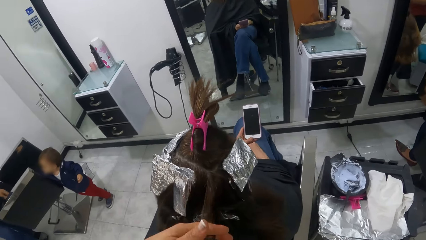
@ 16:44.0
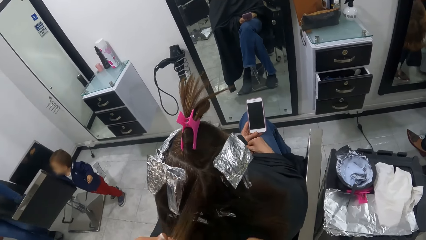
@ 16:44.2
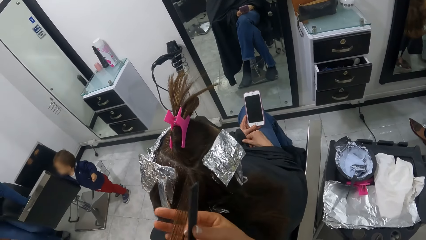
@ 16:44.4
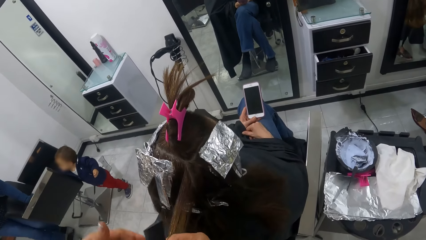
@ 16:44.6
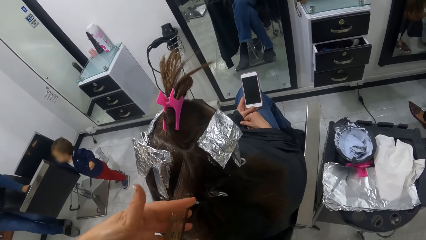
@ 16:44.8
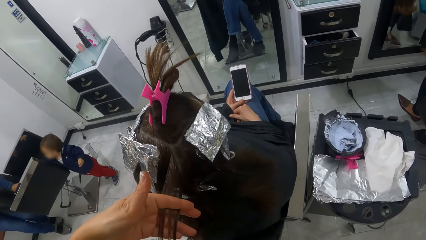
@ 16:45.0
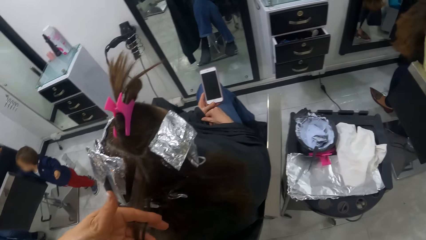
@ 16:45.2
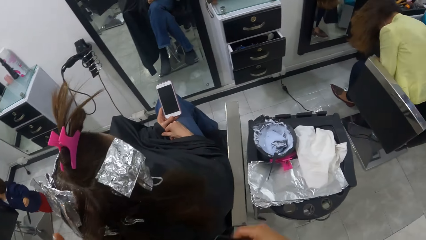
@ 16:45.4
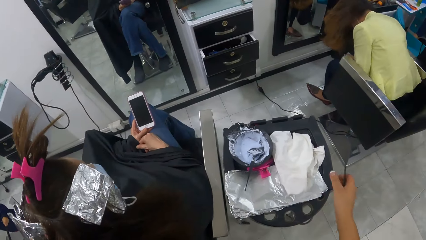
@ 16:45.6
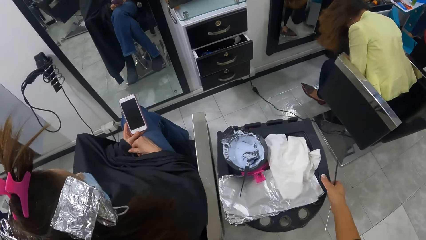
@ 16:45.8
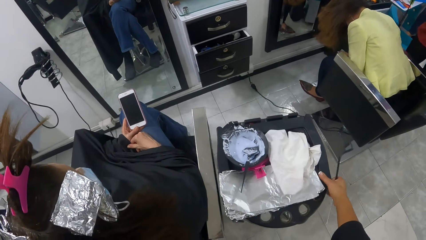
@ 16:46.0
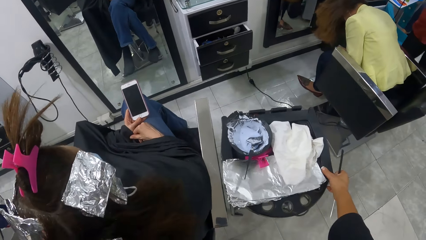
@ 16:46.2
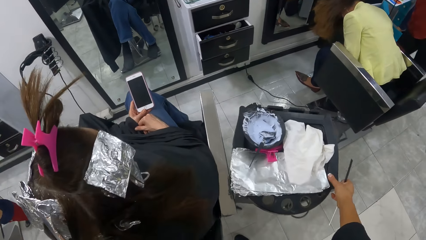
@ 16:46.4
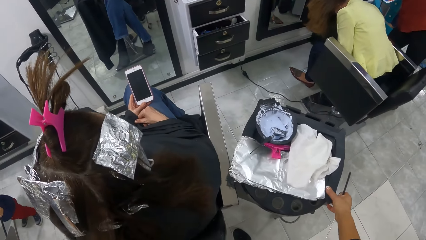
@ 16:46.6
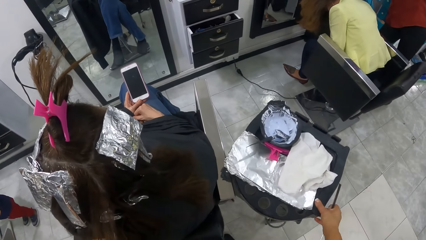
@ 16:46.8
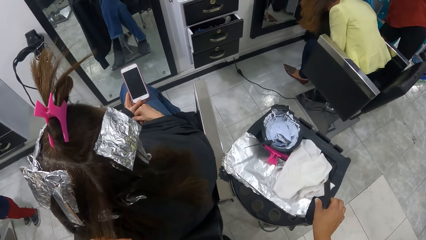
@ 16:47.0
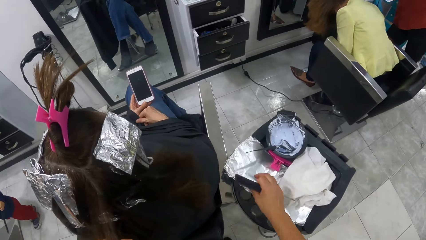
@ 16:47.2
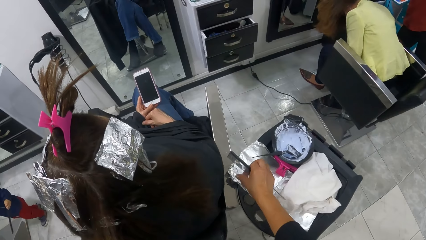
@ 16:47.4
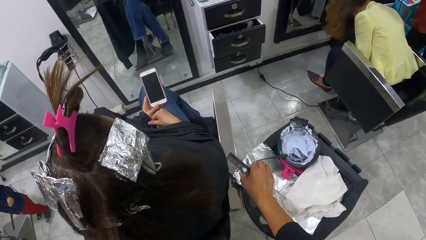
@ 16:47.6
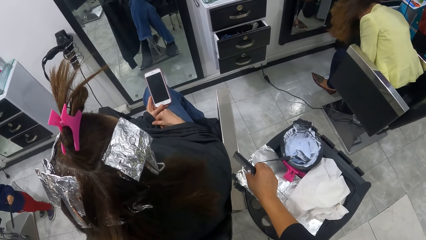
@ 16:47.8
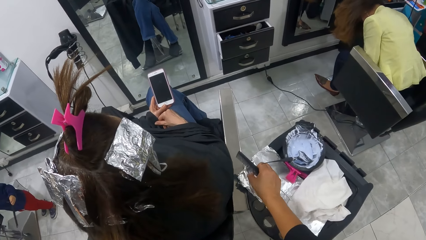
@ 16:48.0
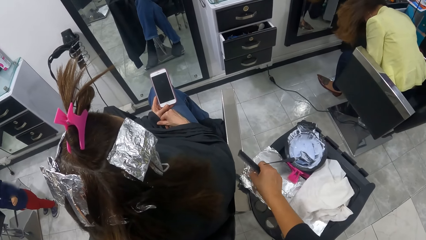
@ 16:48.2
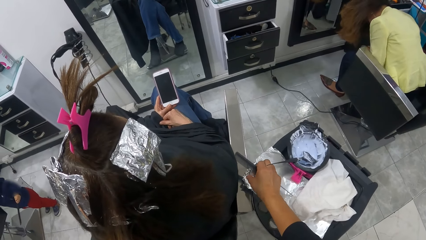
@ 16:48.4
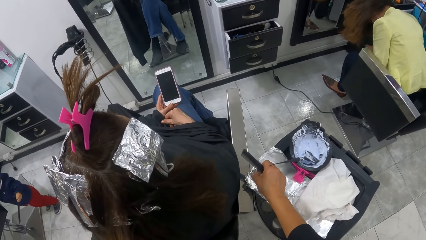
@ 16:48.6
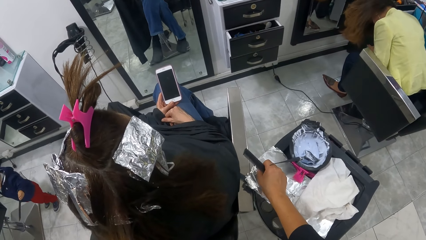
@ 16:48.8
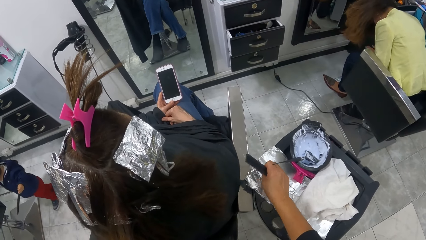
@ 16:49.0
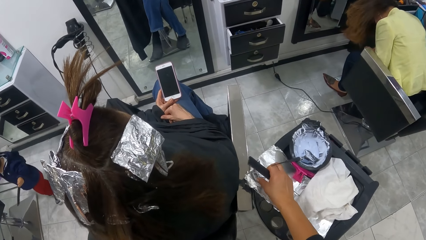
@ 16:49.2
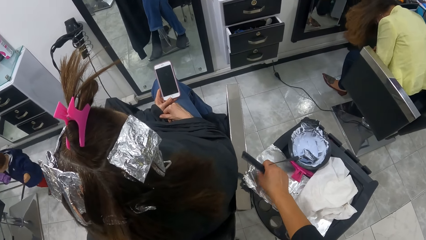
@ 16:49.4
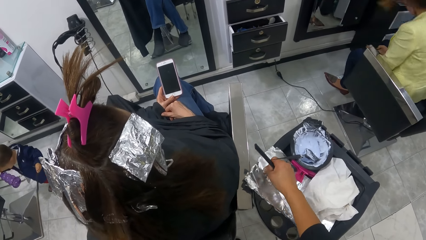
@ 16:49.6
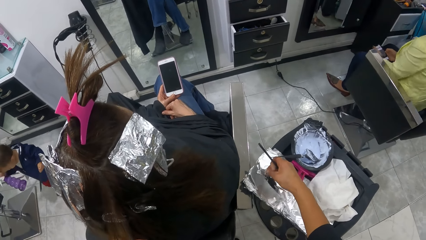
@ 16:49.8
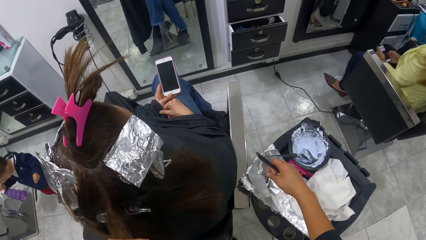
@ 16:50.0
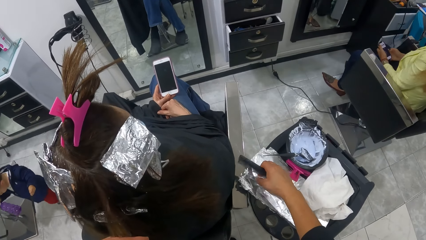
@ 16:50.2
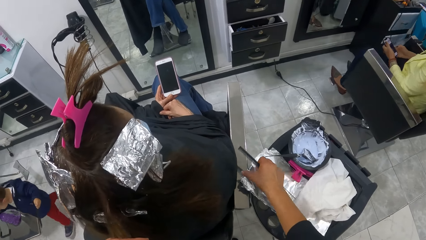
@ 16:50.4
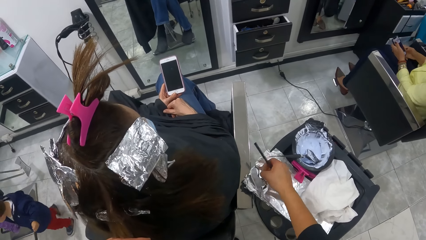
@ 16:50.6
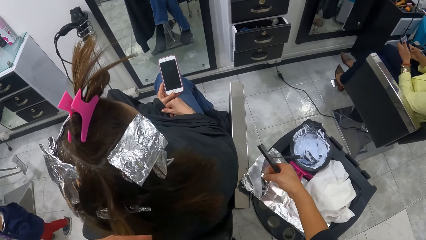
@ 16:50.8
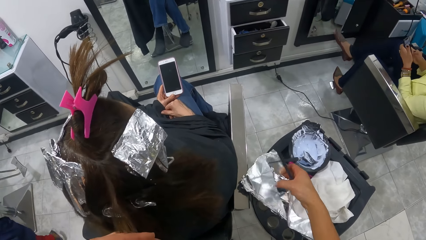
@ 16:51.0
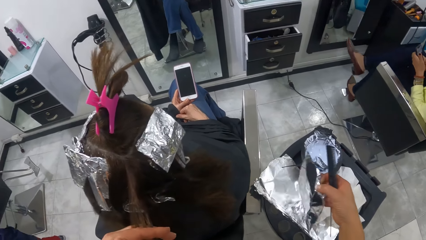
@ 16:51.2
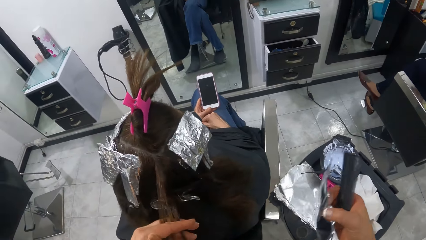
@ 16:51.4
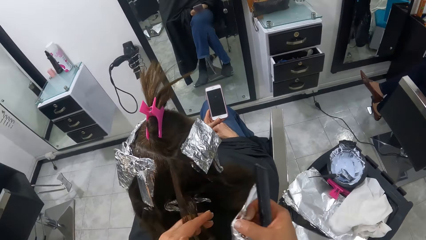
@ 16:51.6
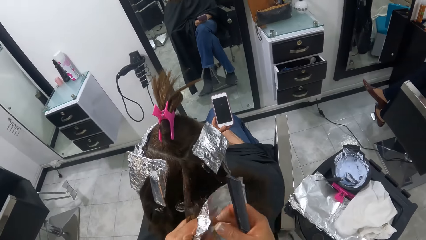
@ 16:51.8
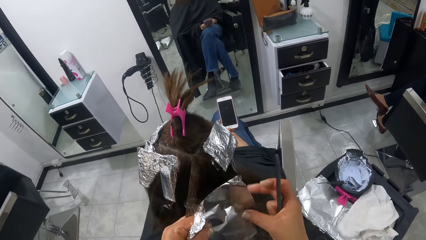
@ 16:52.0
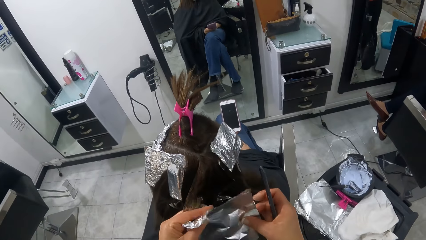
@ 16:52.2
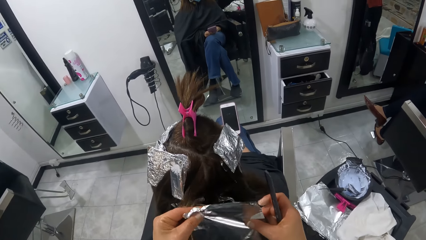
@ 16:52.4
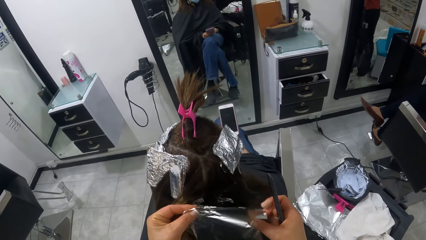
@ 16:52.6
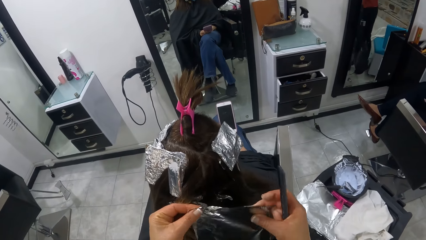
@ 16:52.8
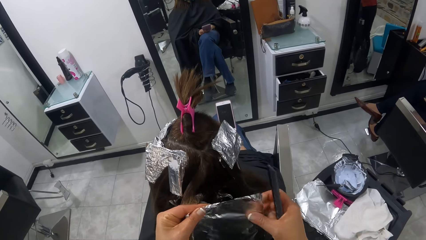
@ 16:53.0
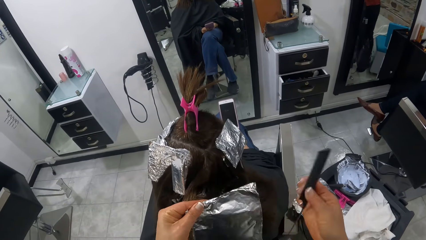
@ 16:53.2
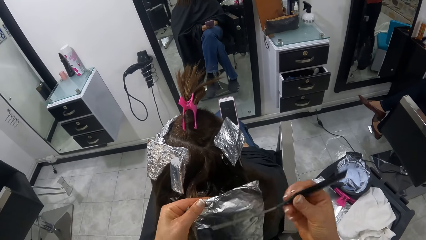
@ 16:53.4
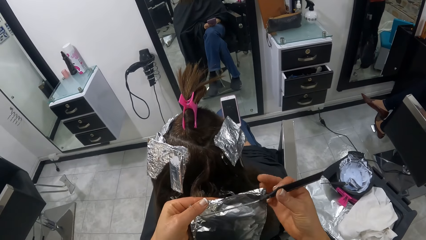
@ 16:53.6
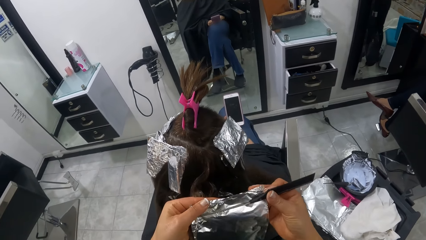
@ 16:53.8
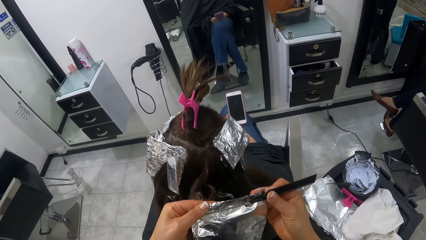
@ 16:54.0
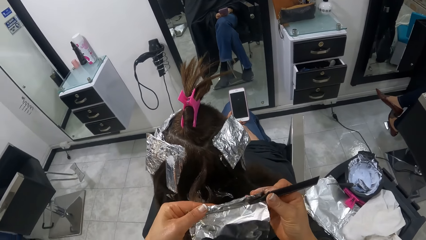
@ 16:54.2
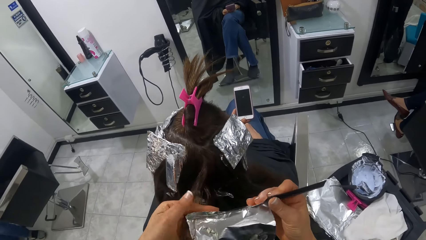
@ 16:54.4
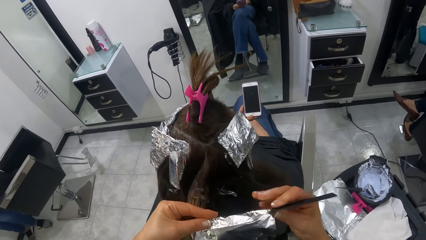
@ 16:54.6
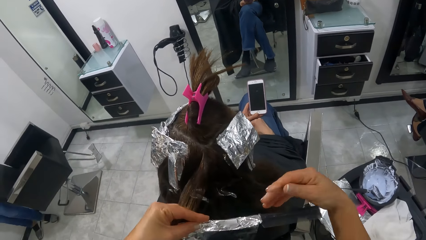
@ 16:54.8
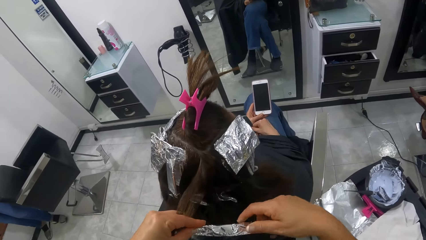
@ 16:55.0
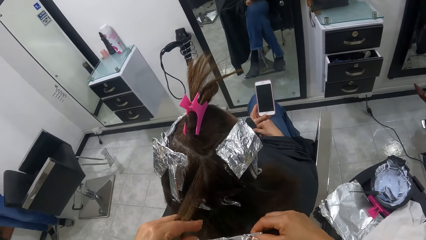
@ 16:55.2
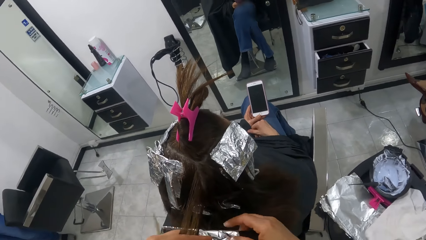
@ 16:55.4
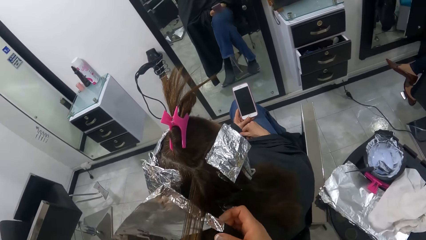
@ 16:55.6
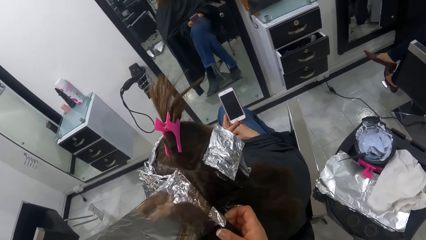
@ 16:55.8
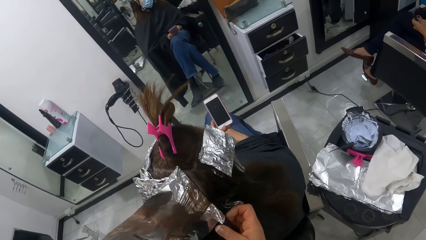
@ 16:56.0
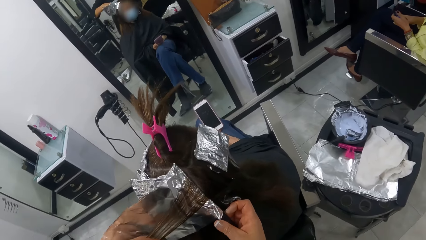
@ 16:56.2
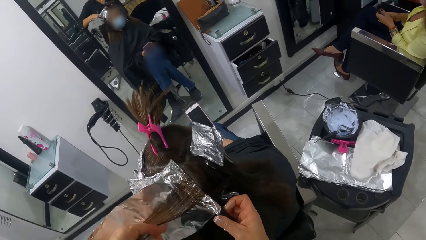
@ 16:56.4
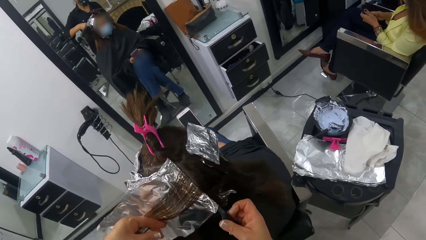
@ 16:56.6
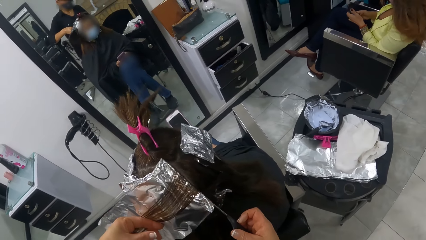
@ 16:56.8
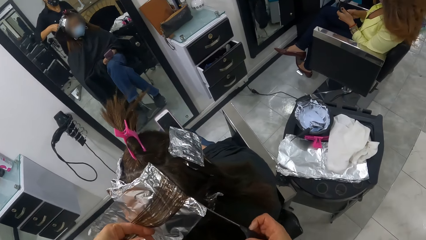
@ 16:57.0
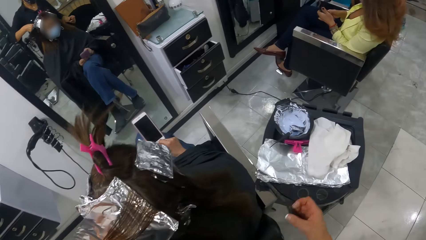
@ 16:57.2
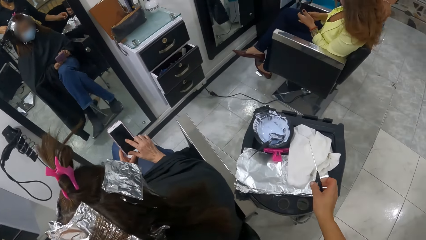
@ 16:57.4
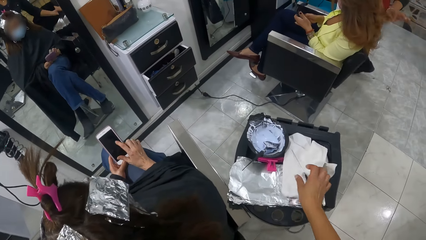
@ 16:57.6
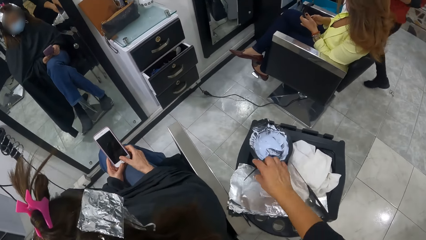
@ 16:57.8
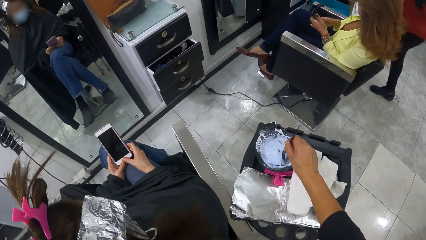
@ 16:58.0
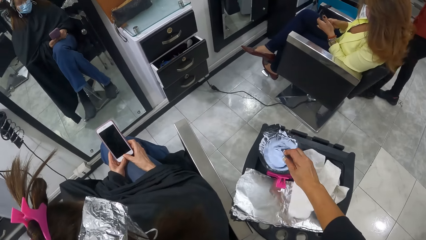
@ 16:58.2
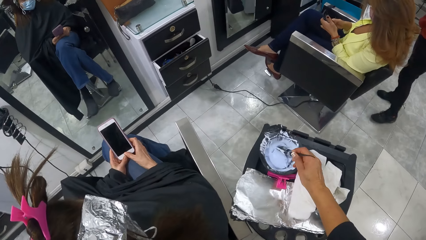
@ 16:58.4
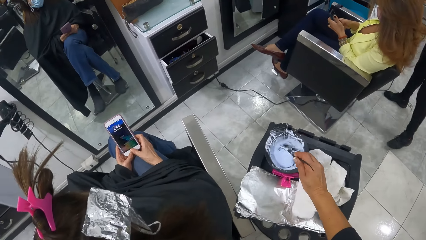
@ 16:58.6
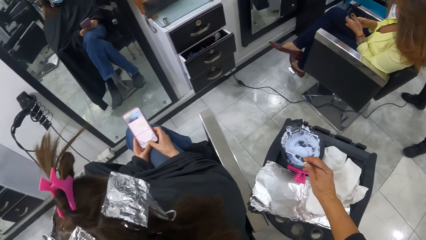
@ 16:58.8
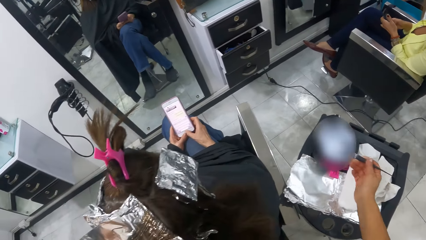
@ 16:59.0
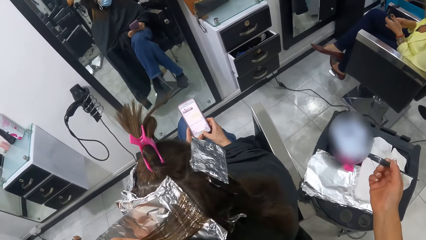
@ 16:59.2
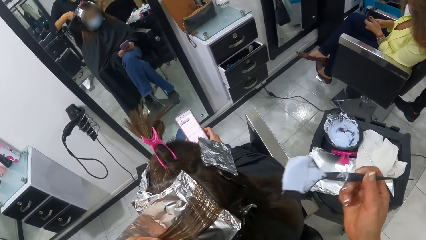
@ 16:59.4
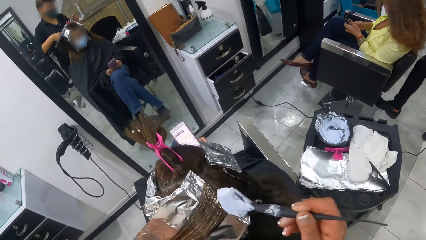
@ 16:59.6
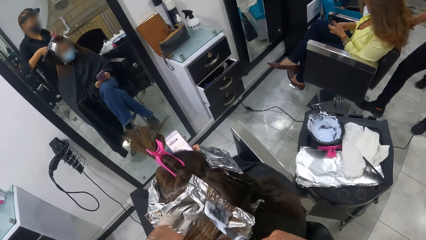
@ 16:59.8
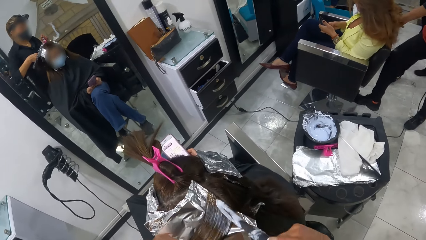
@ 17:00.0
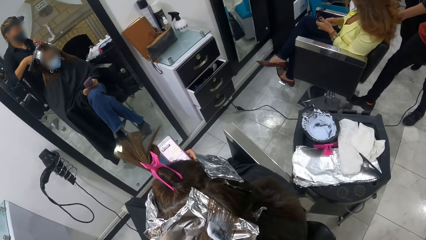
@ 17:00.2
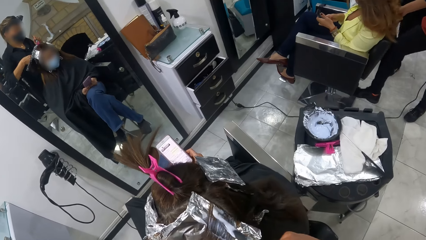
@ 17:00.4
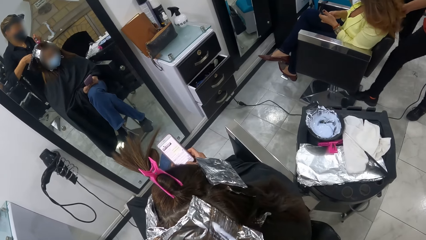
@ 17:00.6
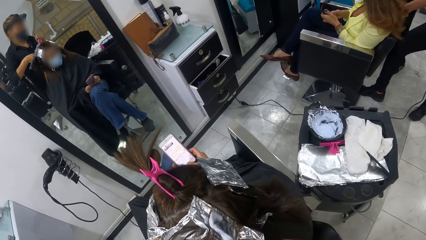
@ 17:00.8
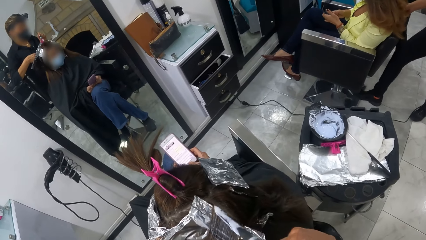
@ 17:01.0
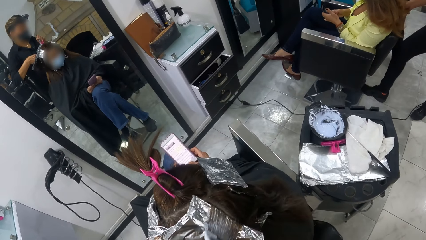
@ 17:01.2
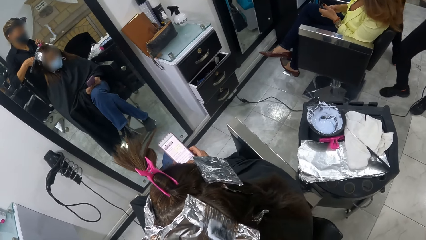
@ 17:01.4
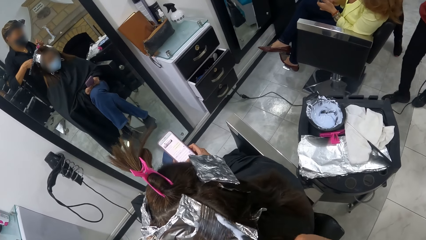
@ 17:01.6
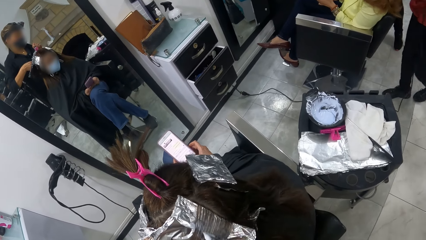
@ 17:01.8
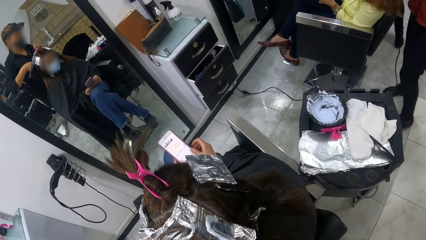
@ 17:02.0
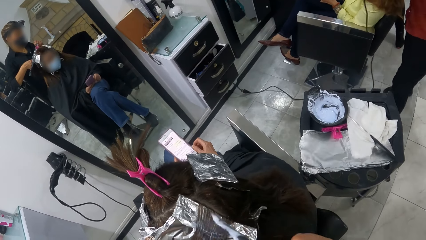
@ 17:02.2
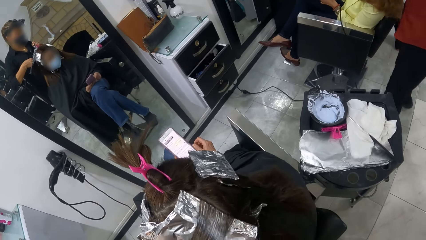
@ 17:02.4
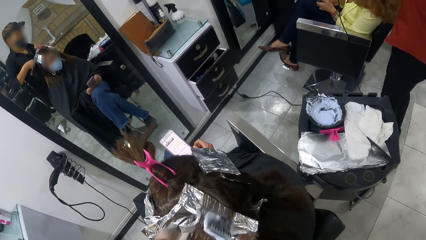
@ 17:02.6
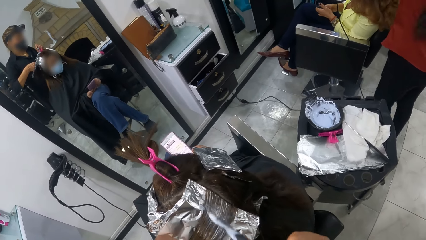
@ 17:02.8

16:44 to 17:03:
The camera wearer adjusts the stand with her right hand. She pulls the salon trolley. She picks up a perm foil paper on the stand with her right hand. She passes the foil in her right hand to her left hand, and adjusts the foil in her hands. She wraps the foil in her left hand over the parting comb in her right hand. She puts the foil in the comb under the woman's hair. She removes the comb from the foil with her right hand. She puts the comb in her right hand on the stand. She picks up the brush in the dye container on the stand with her right hand. She loads the brush in her right hand with dye from the container. She applies dye on the woman's hair with the brush in her right hand.
